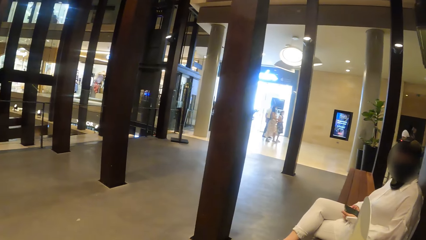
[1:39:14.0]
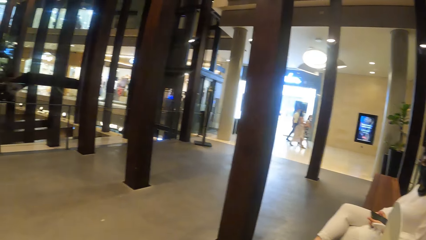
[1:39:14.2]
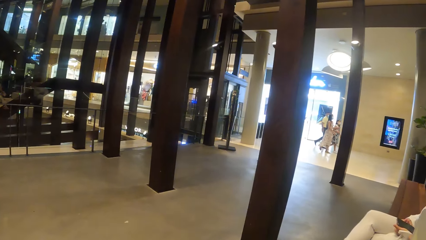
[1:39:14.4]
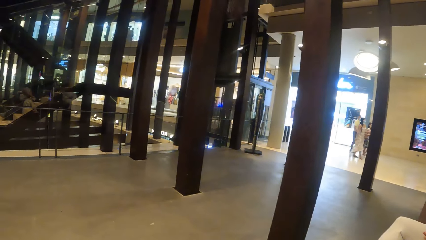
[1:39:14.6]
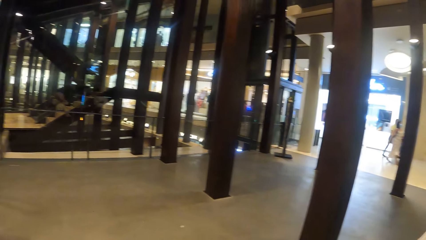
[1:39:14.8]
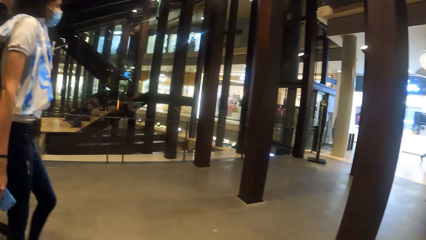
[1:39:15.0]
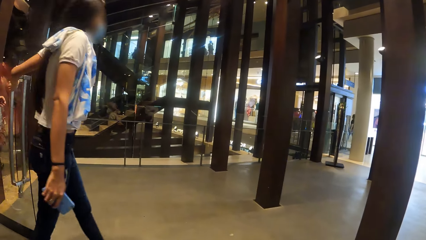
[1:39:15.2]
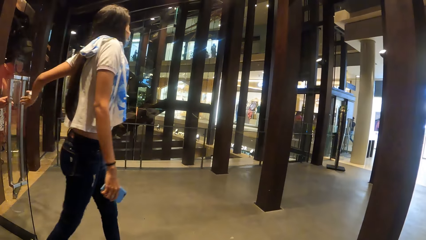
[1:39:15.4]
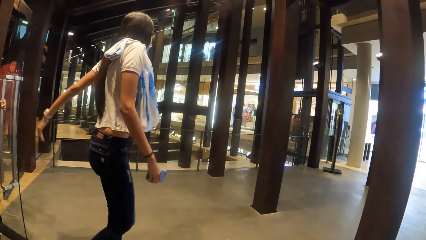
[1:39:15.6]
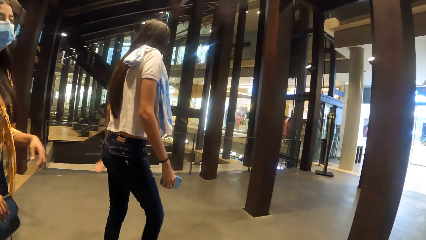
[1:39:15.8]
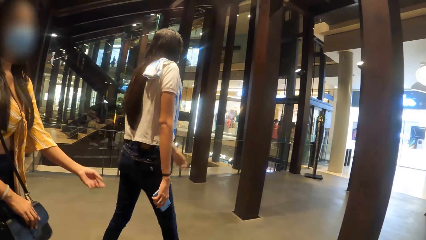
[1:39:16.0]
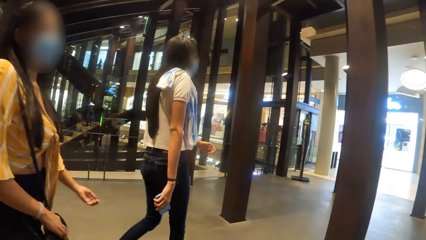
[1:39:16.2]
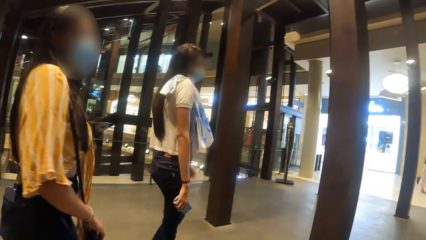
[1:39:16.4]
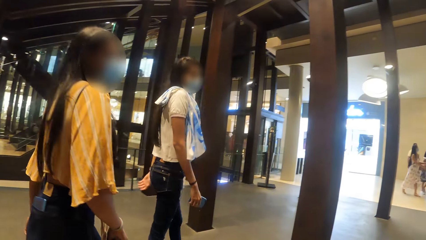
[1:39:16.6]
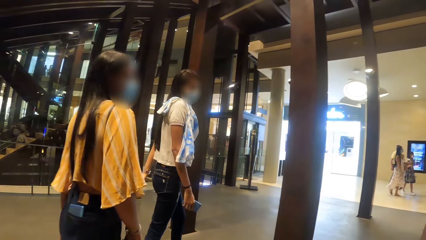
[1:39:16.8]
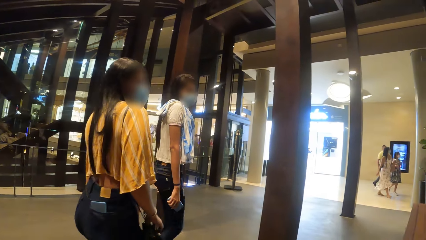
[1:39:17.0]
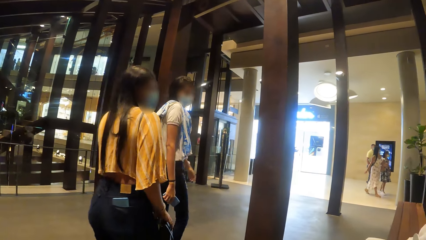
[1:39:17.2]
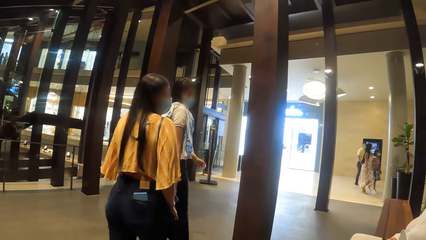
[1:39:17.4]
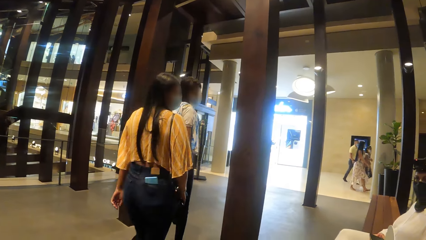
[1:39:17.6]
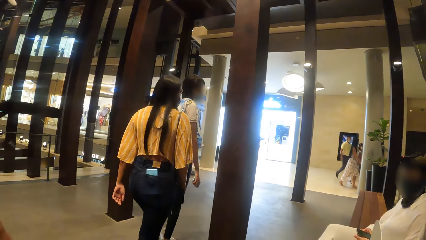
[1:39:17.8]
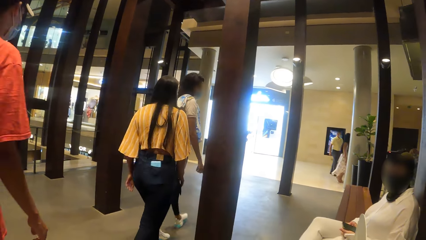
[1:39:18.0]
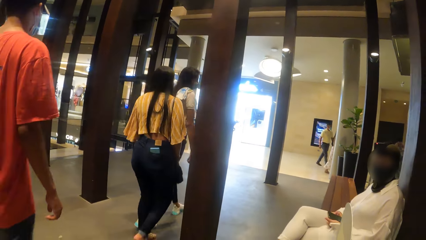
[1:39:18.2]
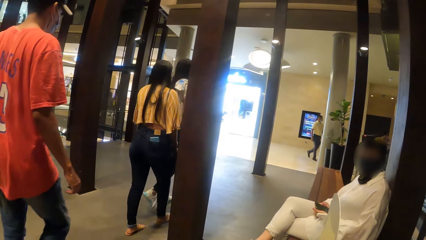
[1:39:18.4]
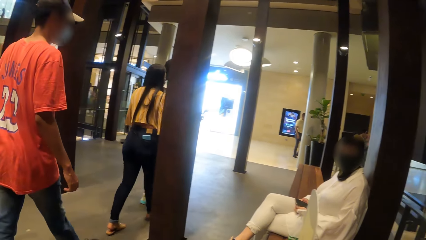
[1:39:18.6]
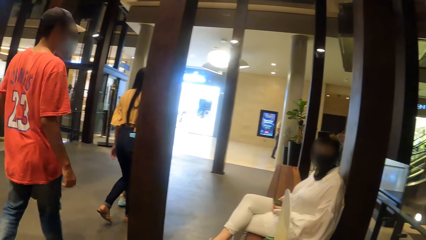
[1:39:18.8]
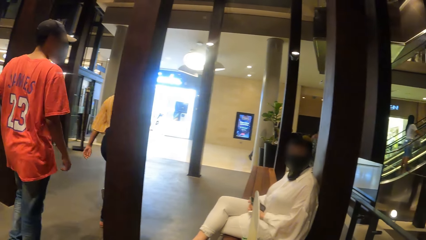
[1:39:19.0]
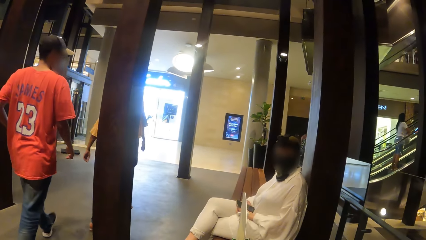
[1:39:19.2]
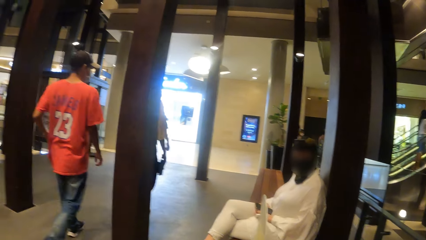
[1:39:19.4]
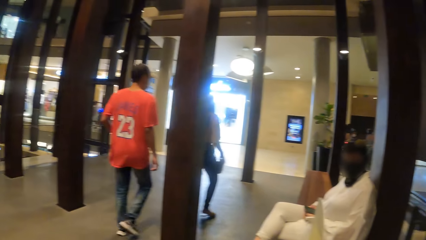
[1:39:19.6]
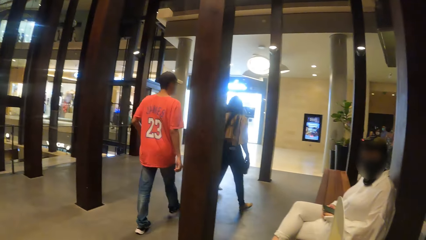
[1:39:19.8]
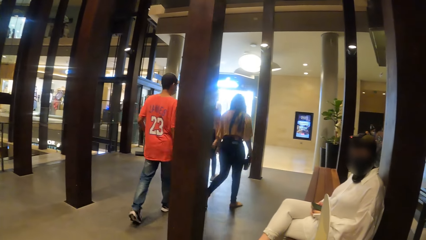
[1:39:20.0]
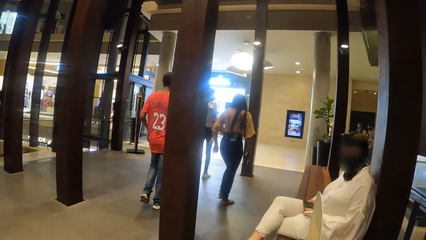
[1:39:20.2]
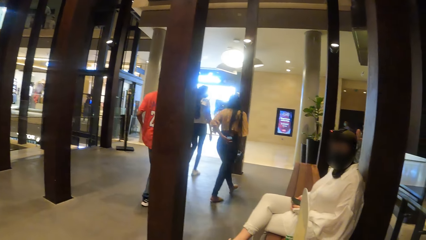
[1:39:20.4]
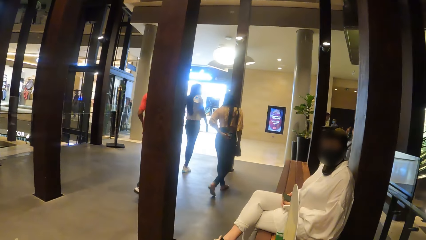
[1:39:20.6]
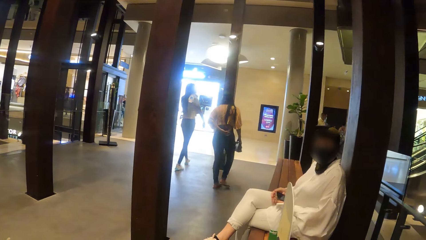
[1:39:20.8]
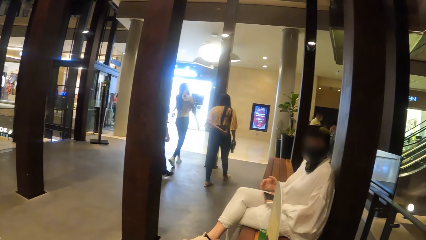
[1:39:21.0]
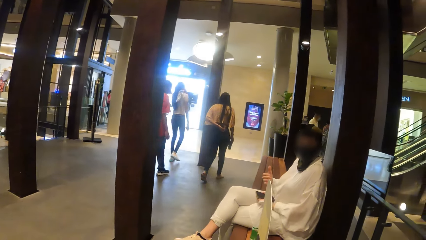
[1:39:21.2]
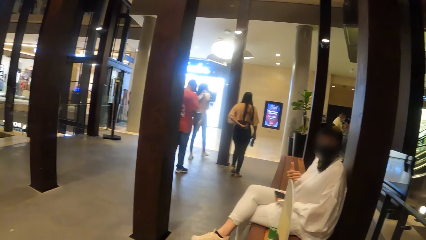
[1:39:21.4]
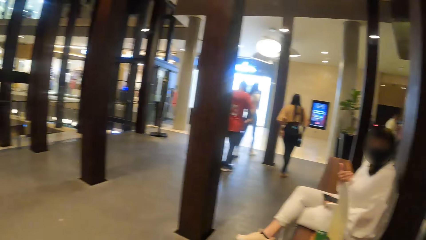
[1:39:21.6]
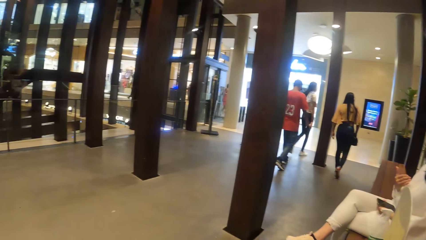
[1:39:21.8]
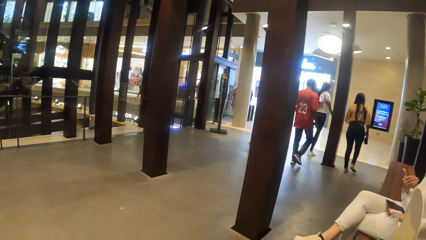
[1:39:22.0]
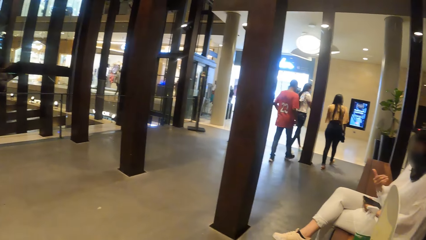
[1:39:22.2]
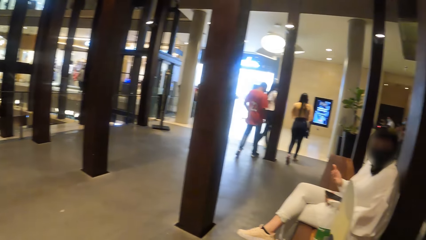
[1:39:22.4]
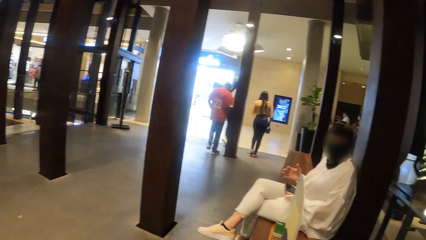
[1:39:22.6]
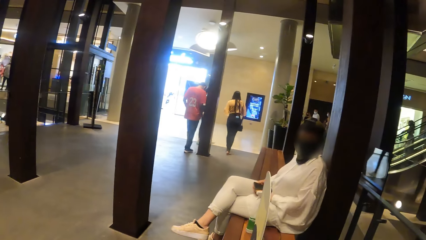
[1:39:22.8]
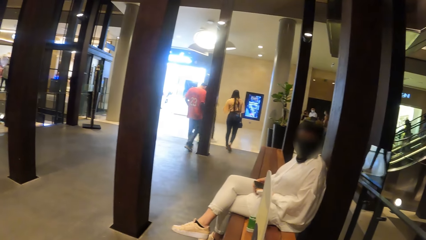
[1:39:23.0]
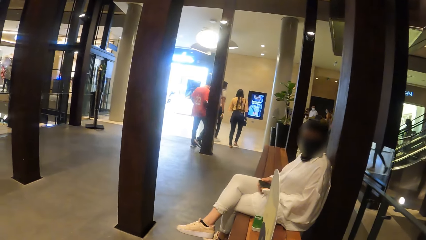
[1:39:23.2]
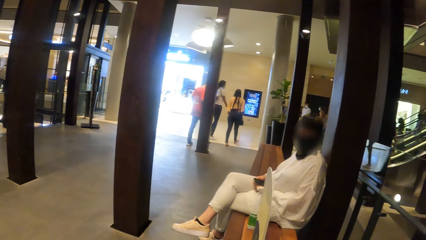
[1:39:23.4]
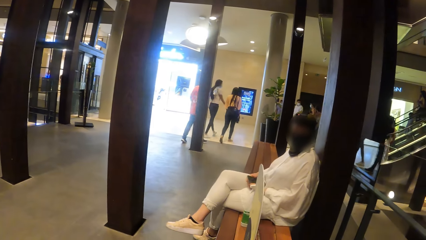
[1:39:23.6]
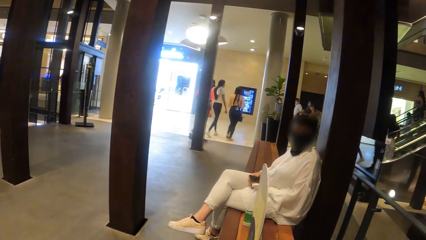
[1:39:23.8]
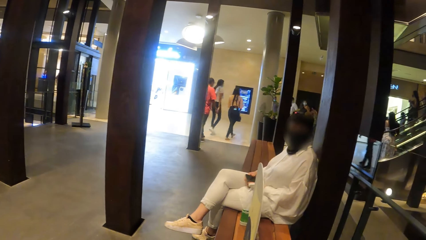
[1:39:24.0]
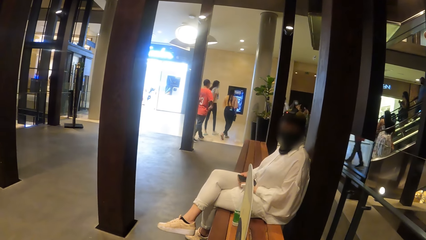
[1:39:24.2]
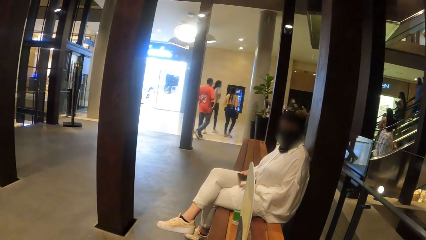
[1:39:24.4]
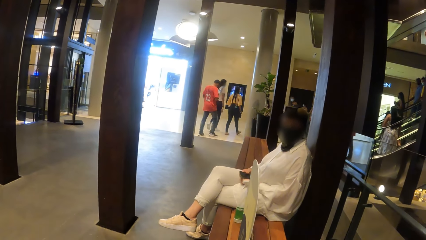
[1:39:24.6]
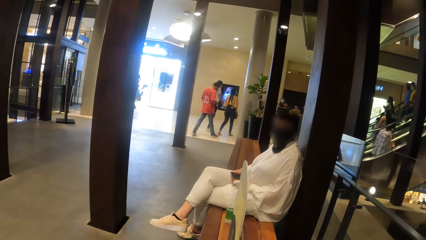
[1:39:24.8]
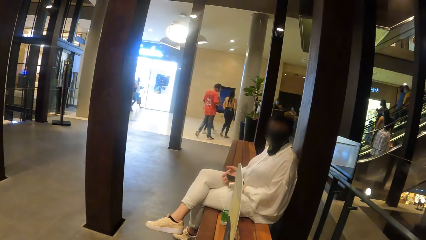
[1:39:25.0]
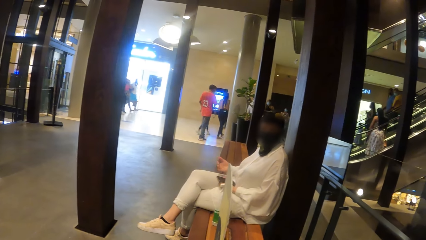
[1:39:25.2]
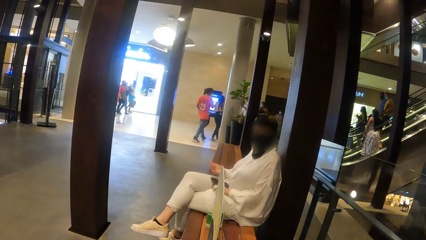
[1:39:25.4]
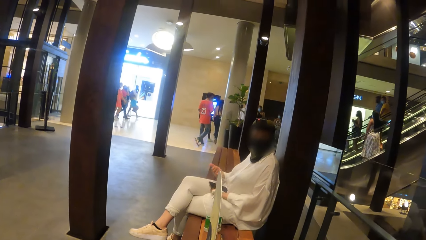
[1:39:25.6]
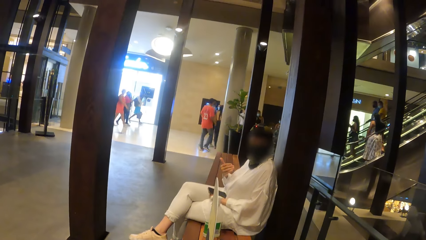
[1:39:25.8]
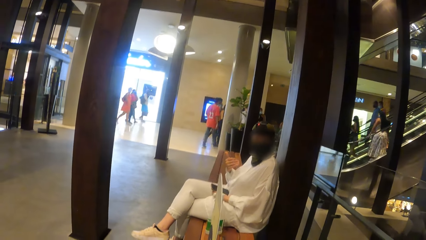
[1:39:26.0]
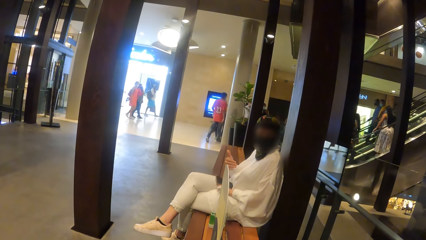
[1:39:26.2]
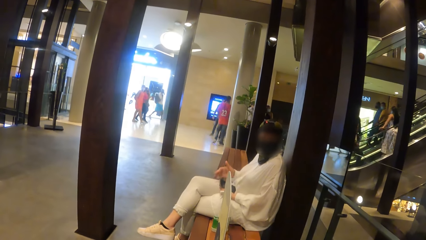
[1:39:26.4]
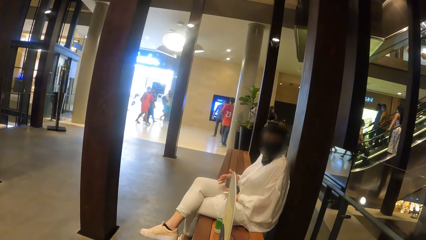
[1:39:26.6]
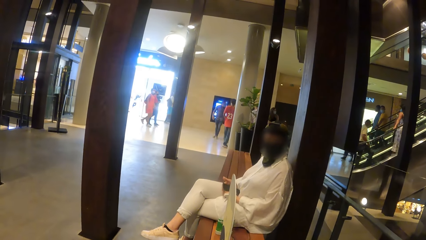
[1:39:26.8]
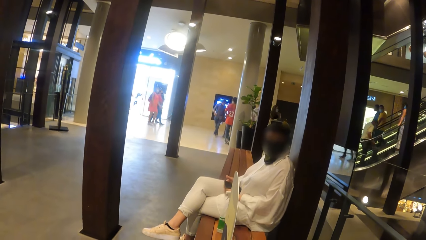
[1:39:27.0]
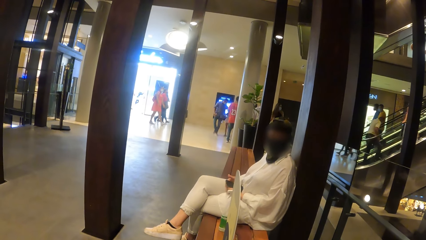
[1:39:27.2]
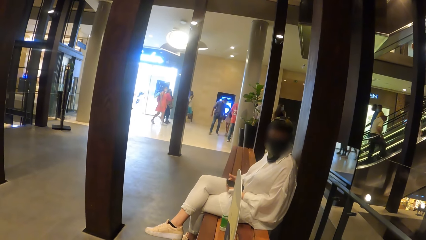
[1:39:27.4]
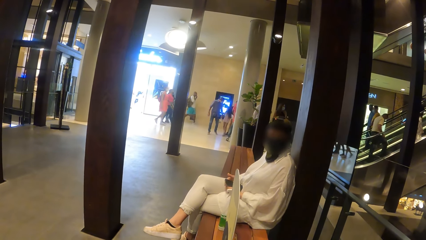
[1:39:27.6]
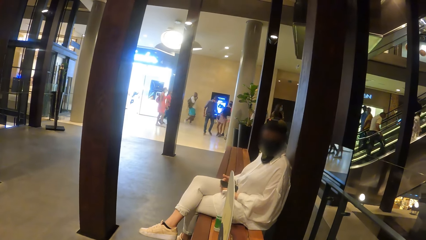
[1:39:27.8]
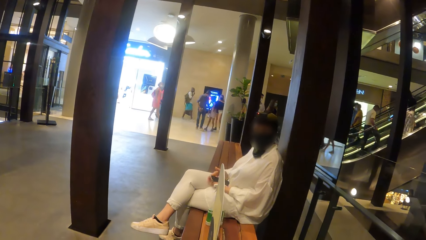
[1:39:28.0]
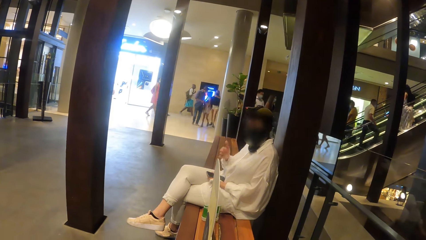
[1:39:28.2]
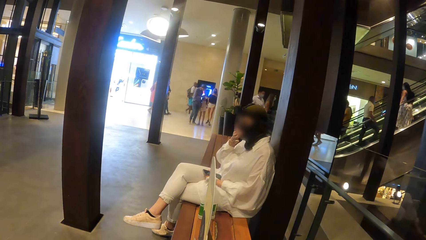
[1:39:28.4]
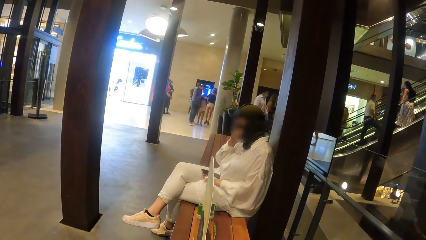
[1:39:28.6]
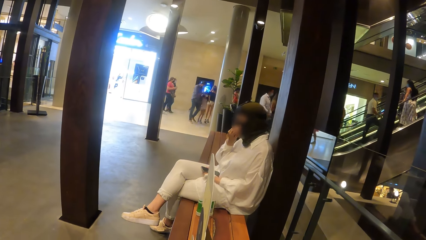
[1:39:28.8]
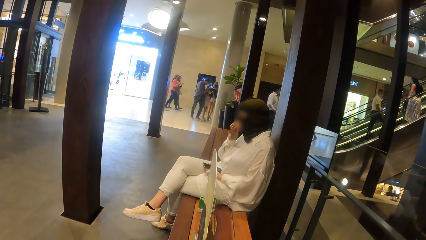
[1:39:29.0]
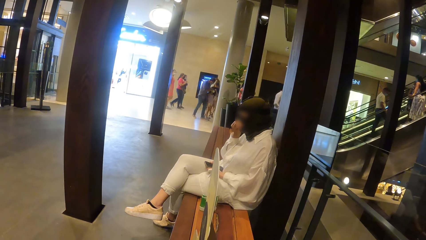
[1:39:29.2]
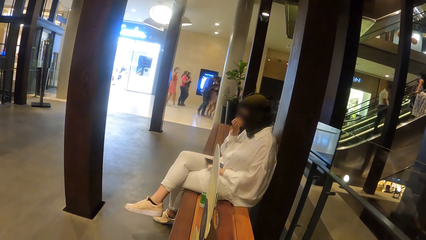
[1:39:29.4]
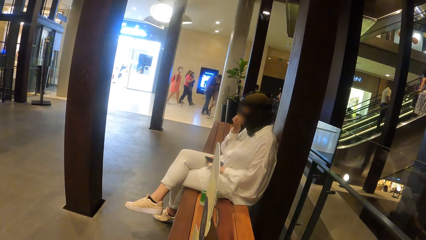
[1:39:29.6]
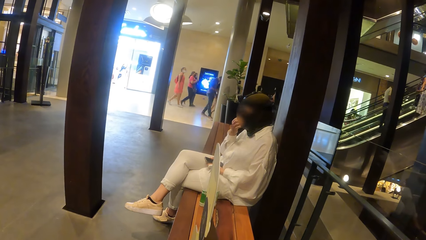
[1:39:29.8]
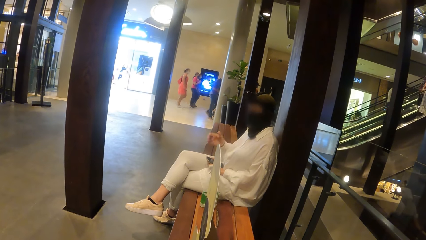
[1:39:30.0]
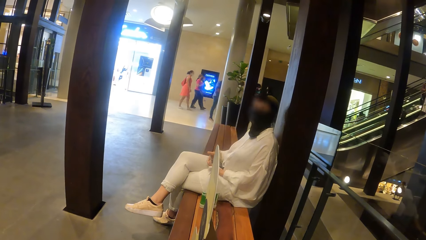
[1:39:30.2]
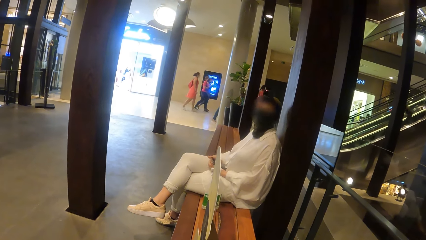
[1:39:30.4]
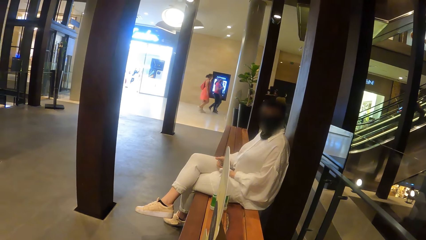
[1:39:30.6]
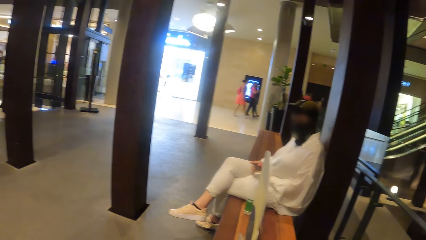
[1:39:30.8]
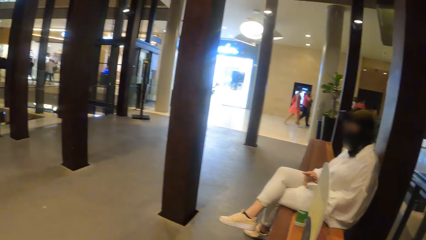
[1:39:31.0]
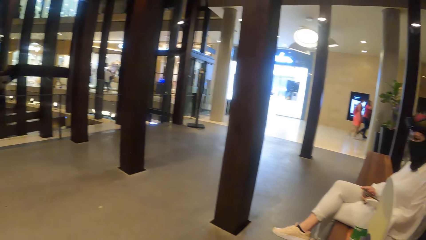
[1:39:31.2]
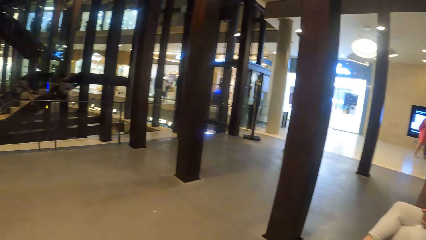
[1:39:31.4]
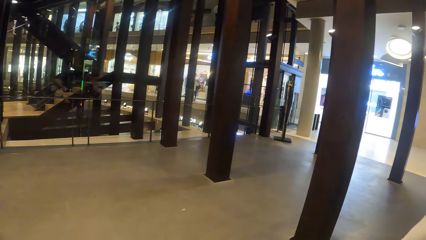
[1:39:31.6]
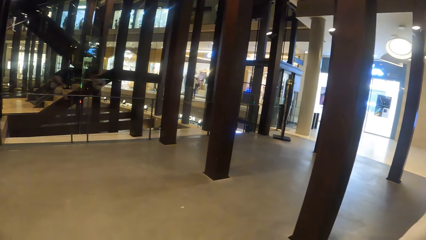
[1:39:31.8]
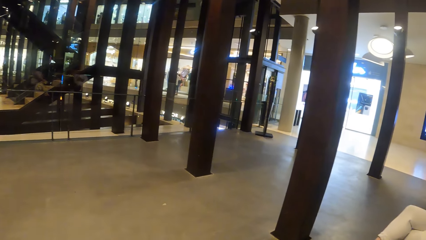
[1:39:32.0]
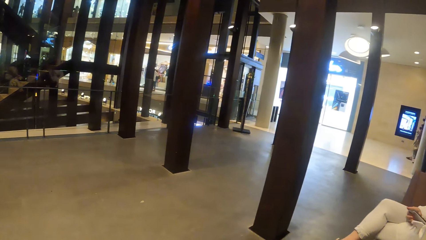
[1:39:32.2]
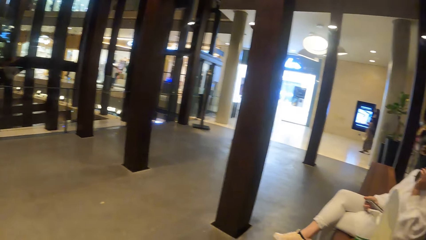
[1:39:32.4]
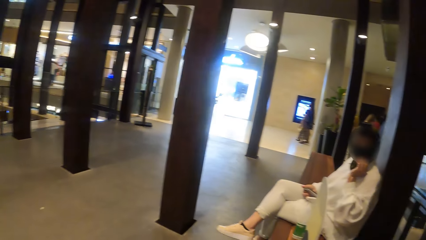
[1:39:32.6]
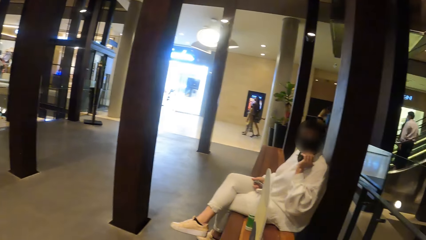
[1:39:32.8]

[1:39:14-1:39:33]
A woman withdraws her left hand from a glass door. Another woman touches a phone in her pocket with her left hand. A third woman gesticulates with her right hand. The camera wearer looks at the third woman. The third woman raises her right hand. She adjusts a mask with her right hand, rubs her face with the right hand, and drops her right hand. The camera wearer looks around.
